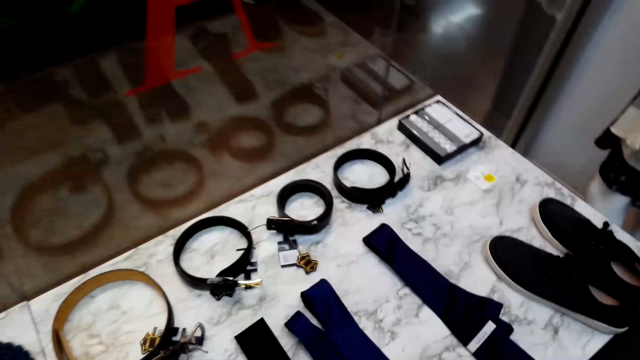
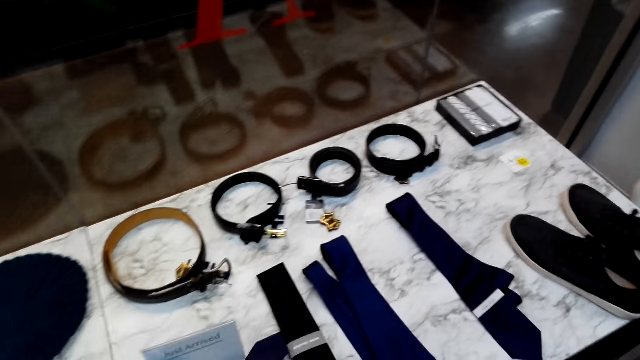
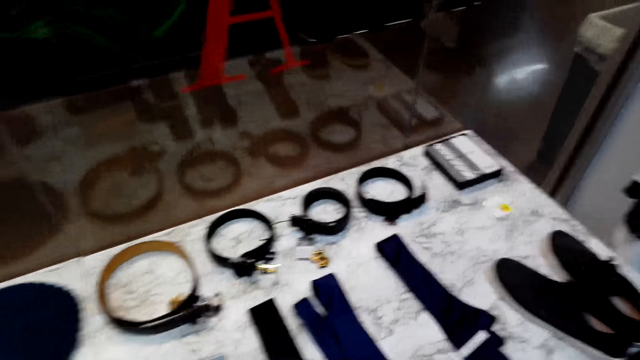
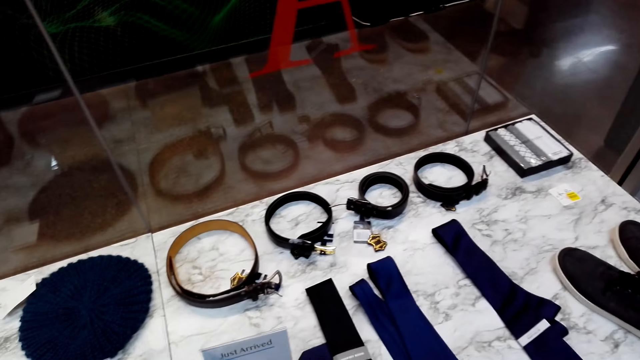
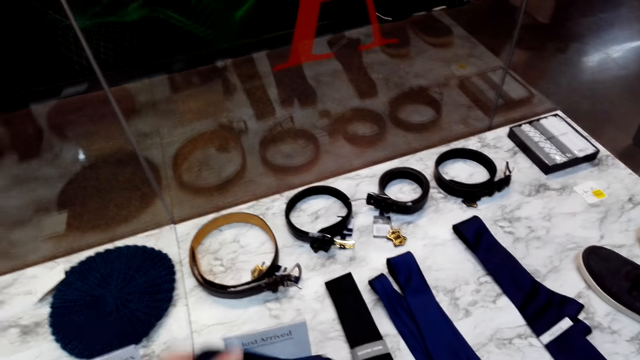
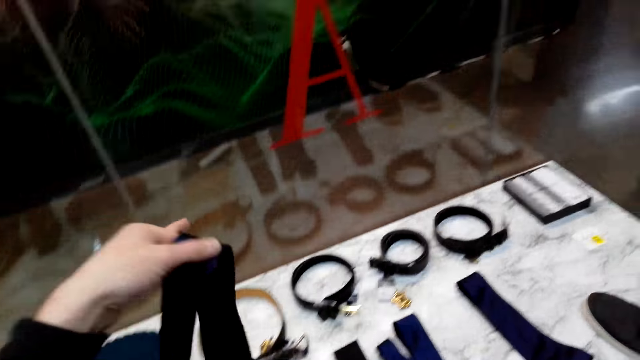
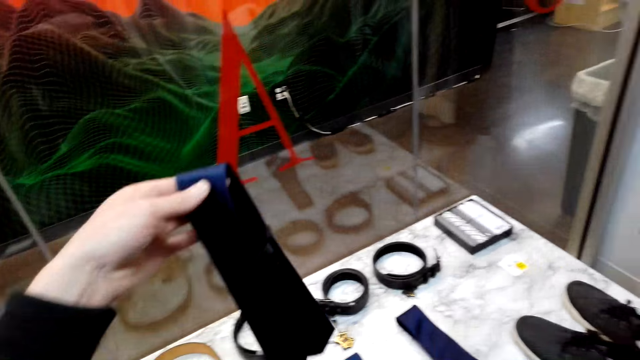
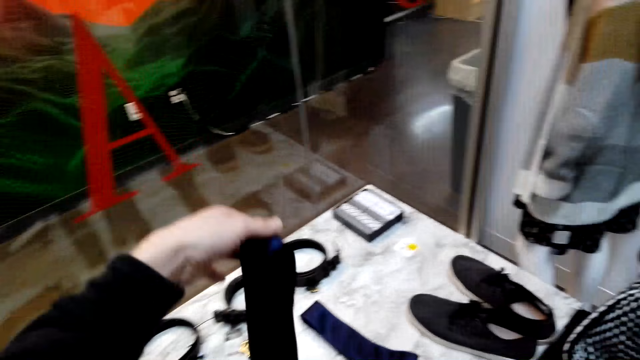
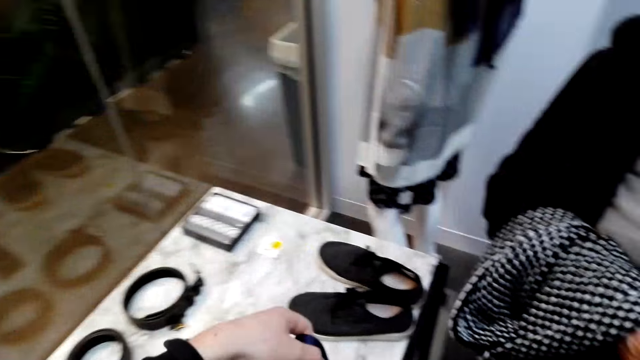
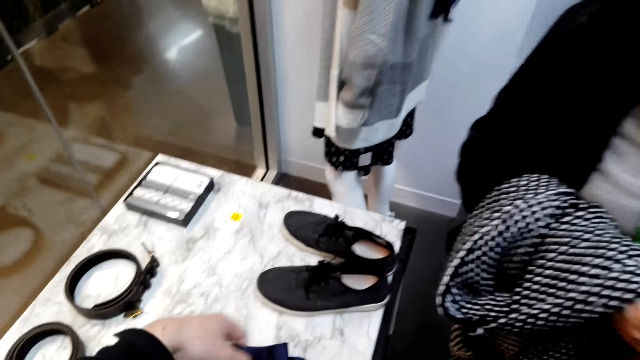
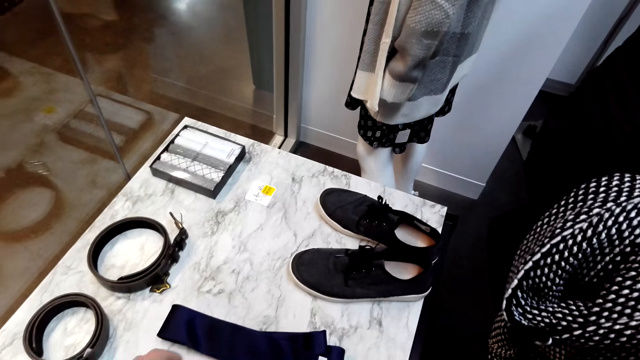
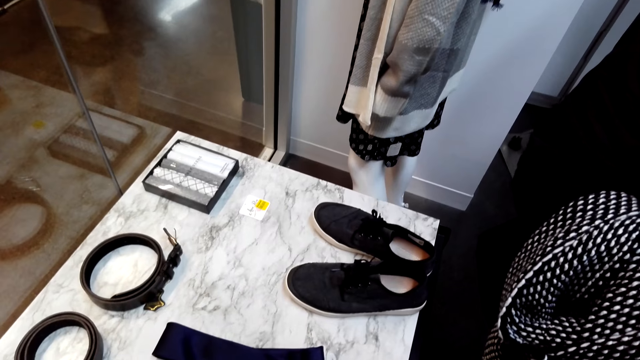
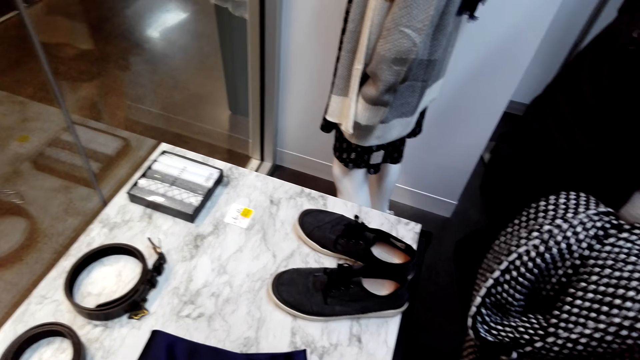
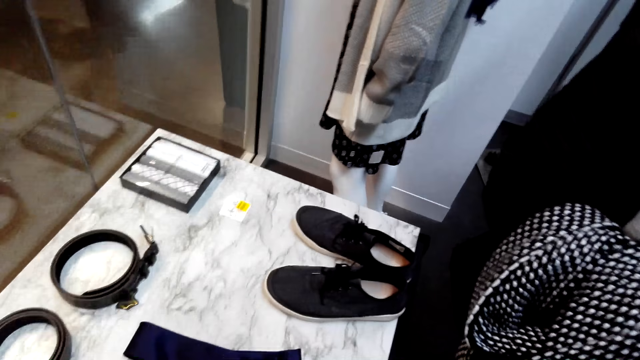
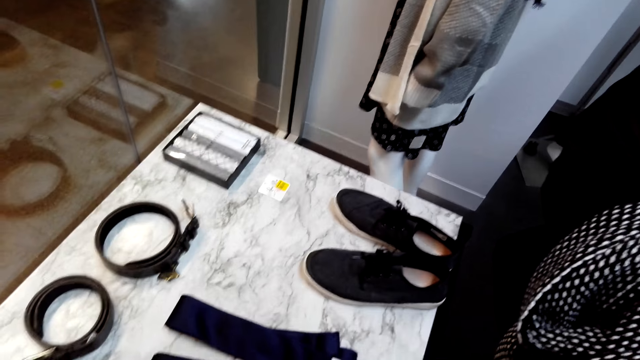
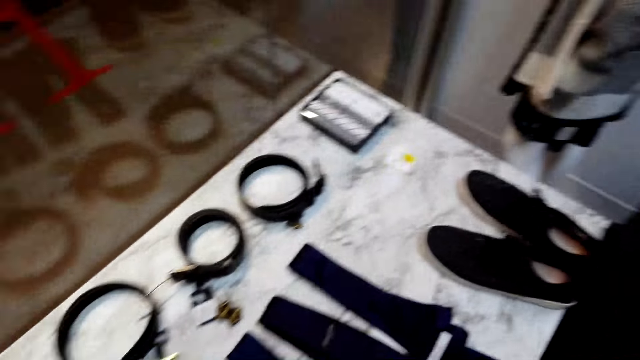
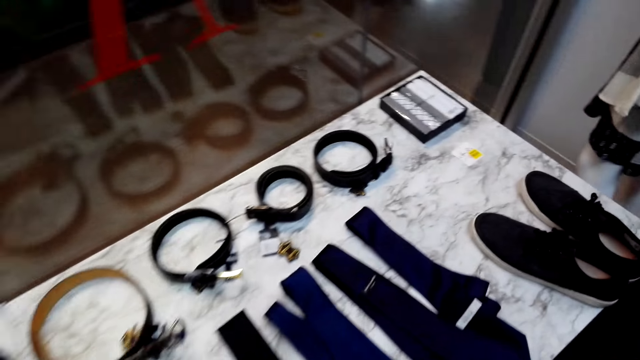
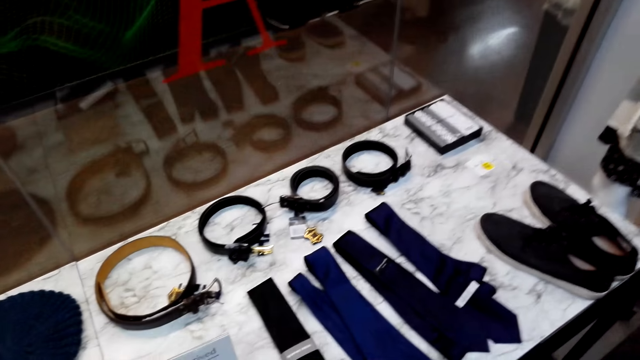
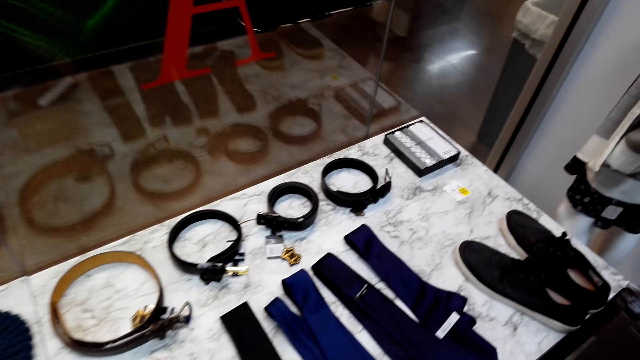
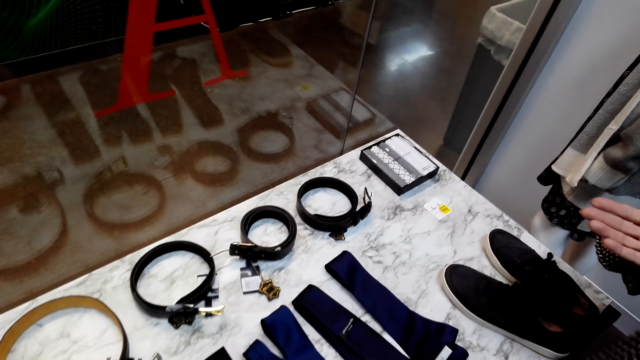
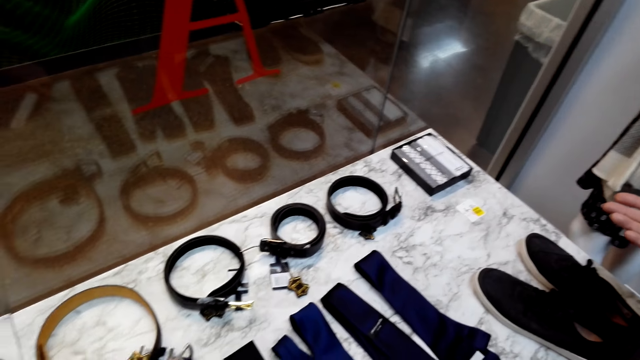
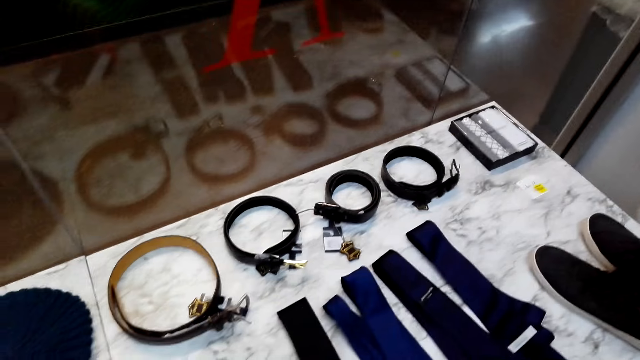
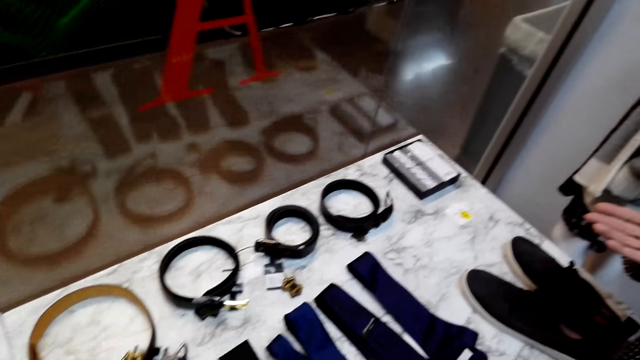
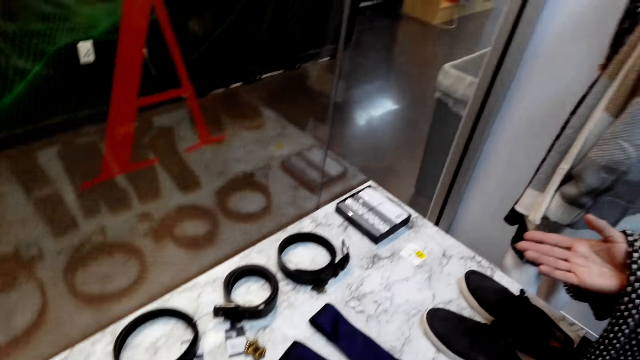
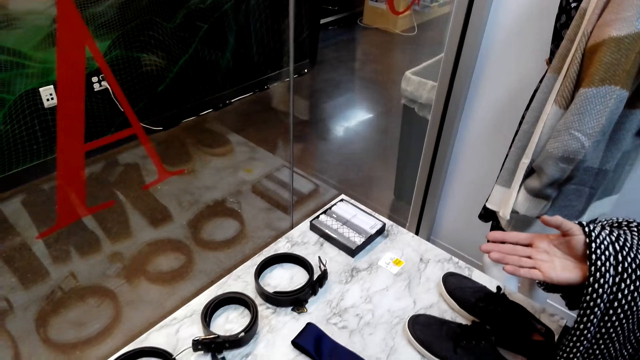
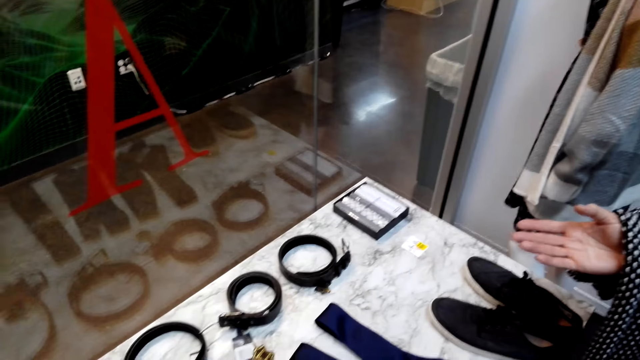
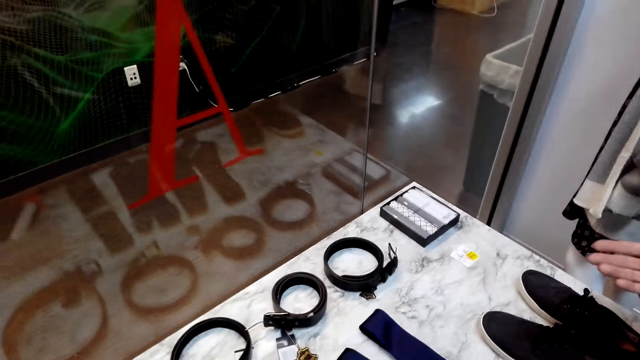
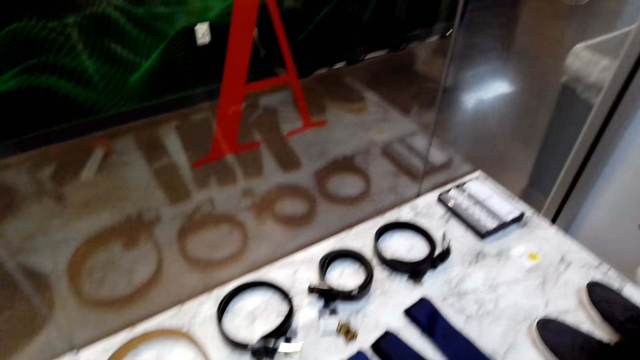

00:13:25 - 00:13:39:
The camera wearer picks up a tie on display. They put the tie on the table. A woman points at the belt.

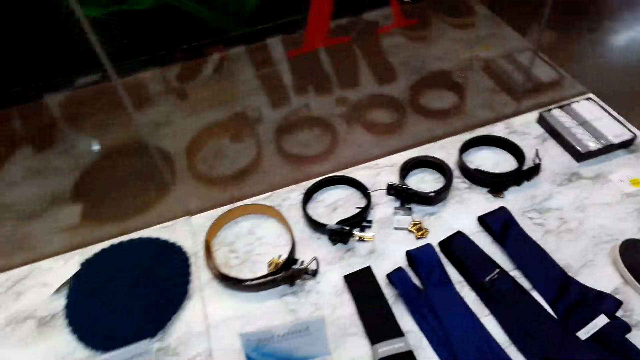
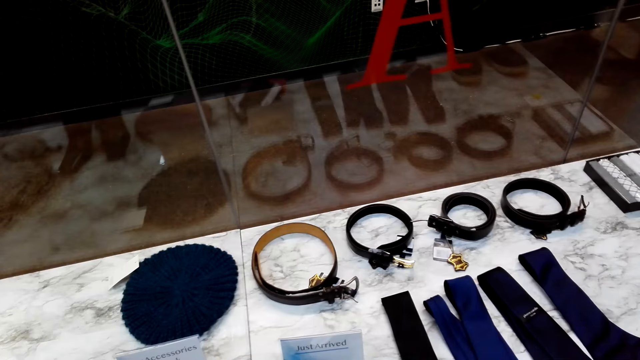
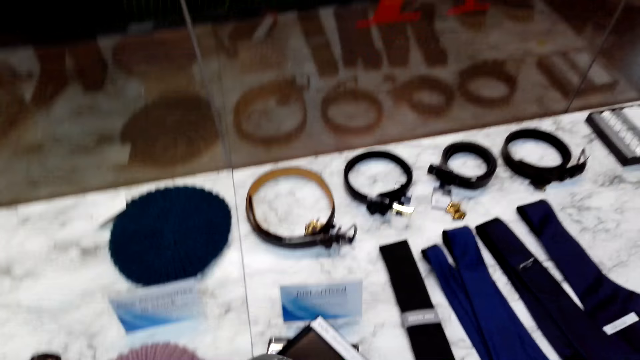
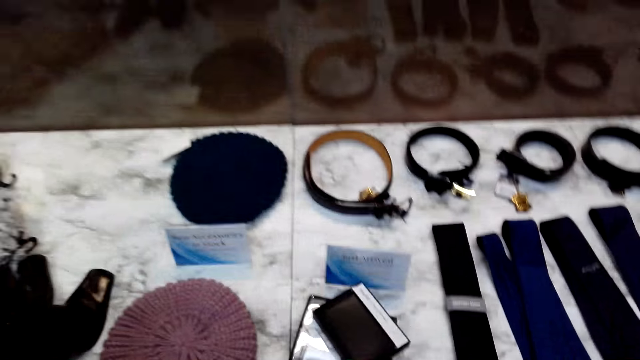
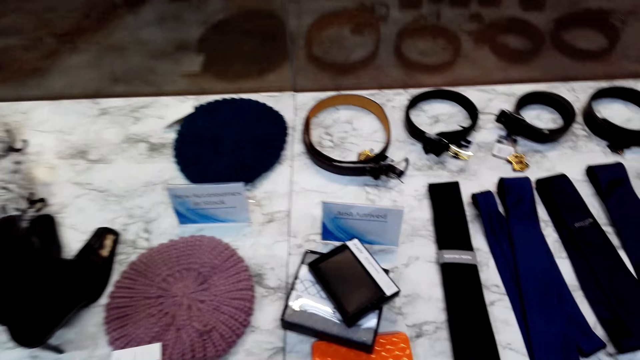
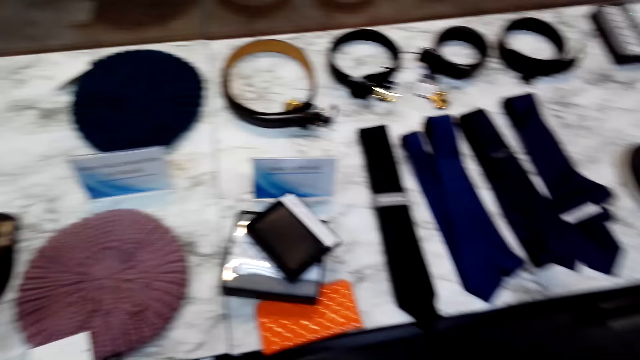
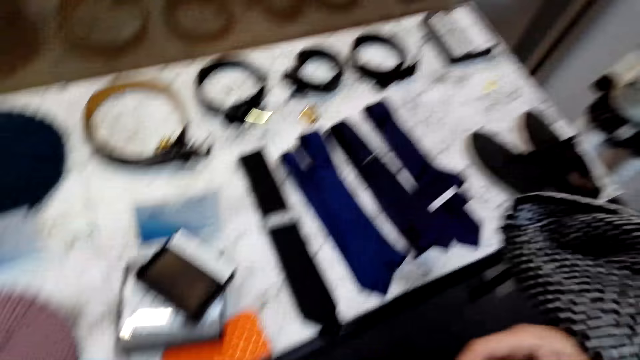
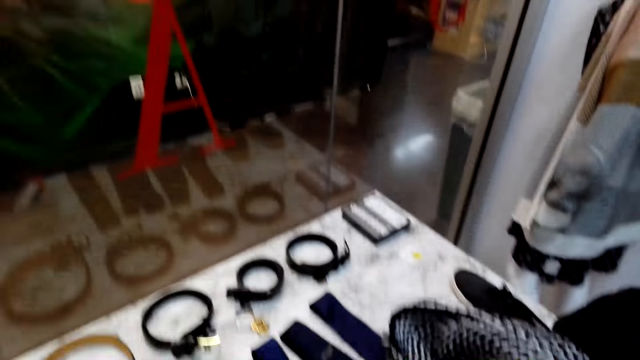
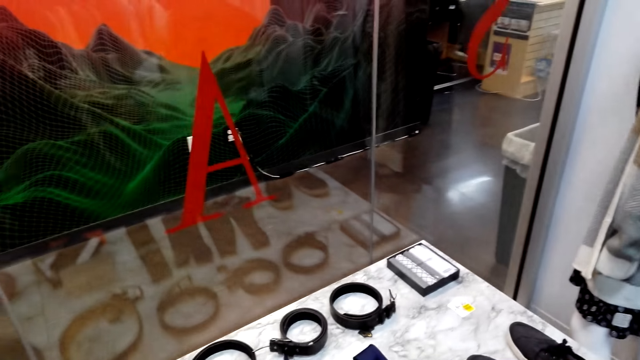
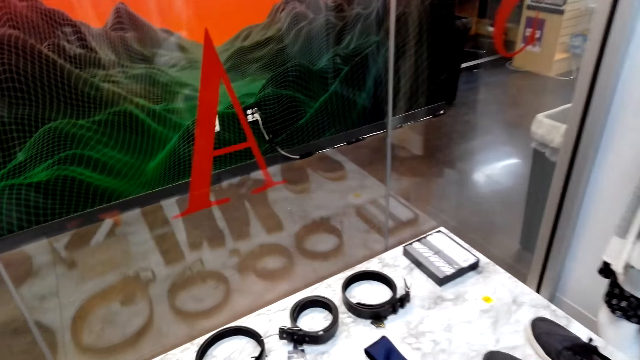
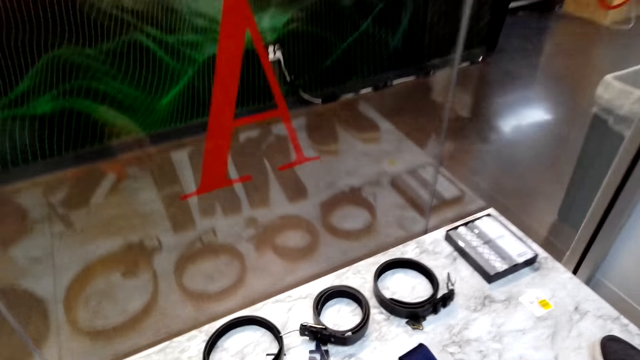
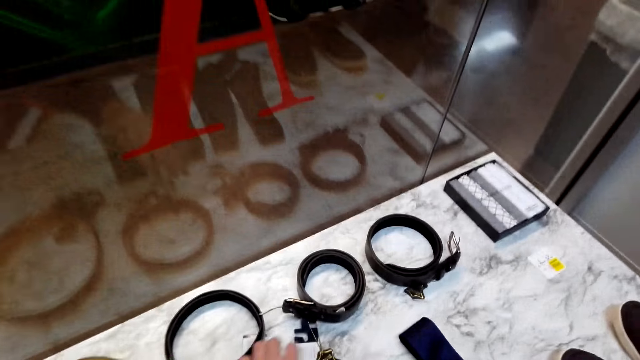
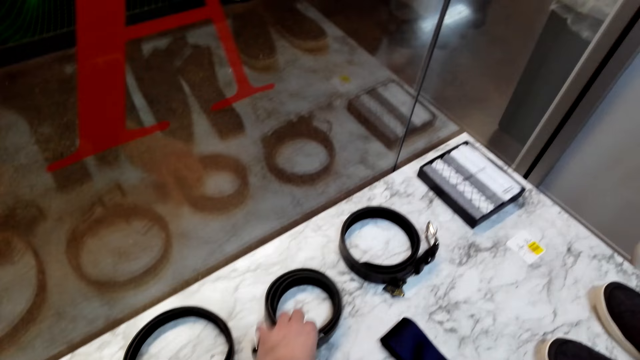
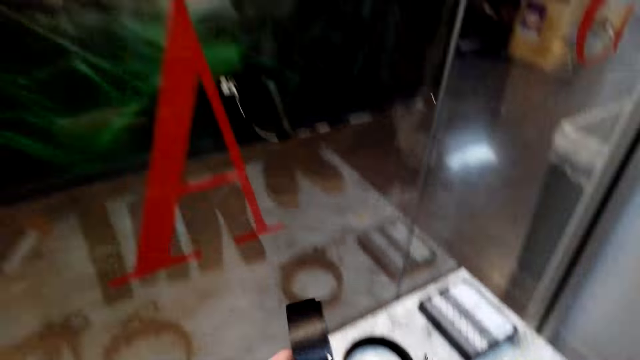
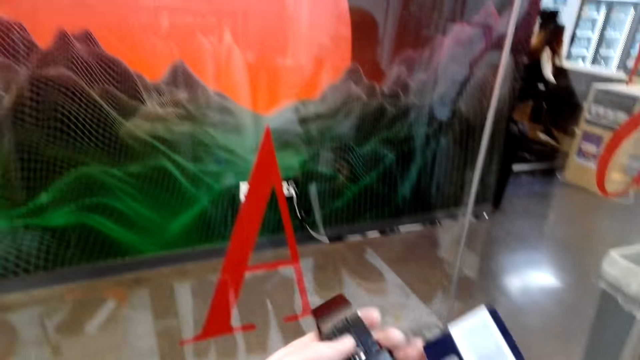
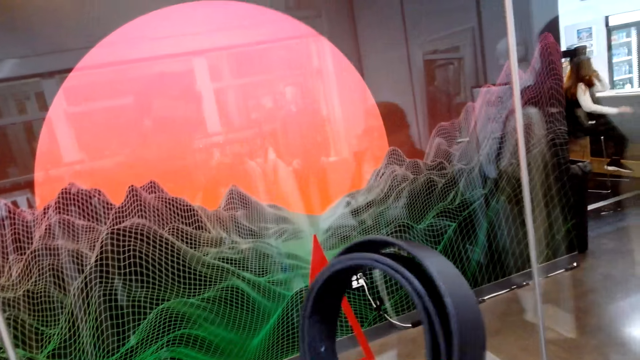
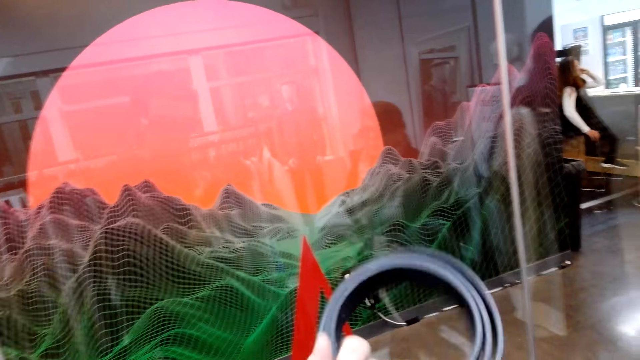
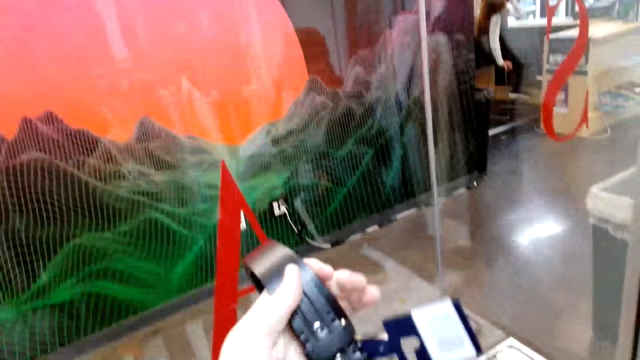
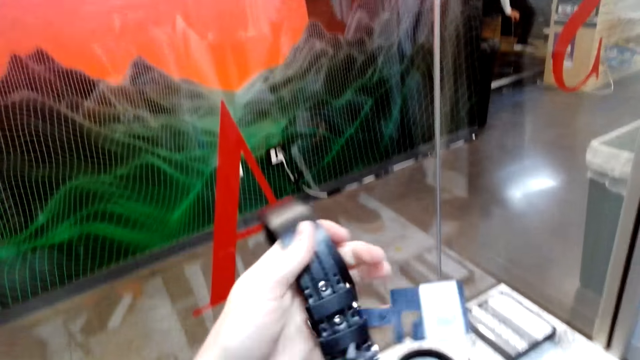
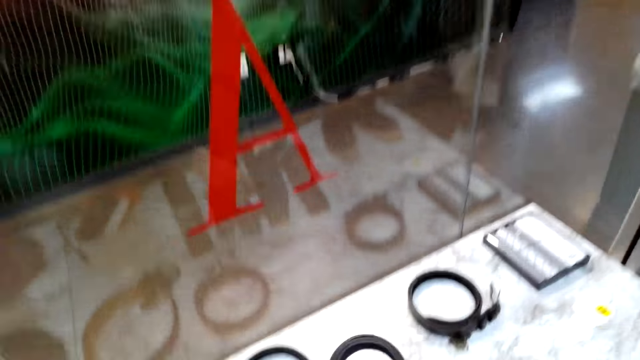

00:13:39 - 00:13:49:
The camera wearer picks up a belt from the table. They turn the belt.
